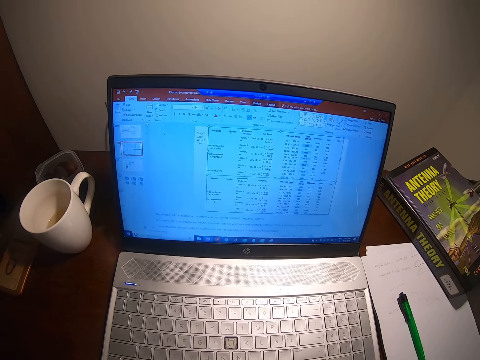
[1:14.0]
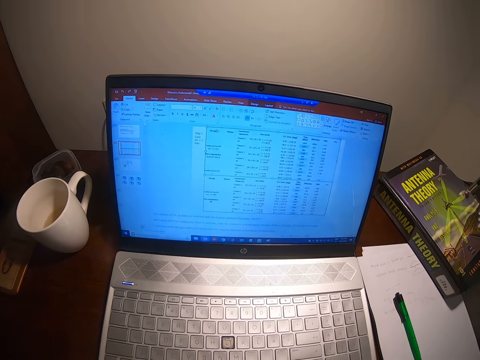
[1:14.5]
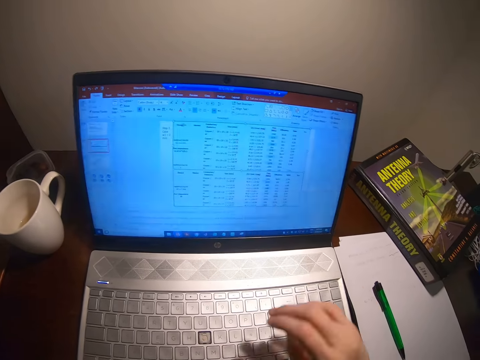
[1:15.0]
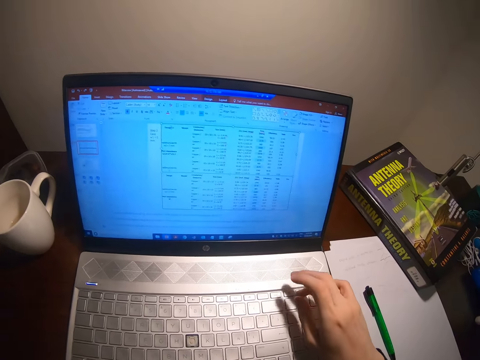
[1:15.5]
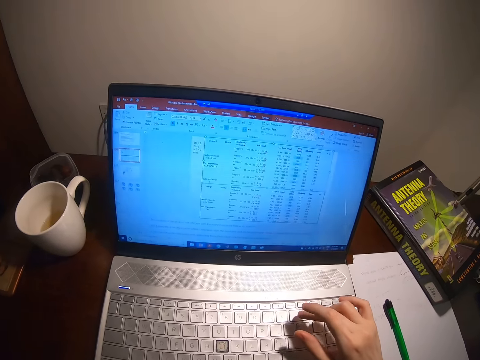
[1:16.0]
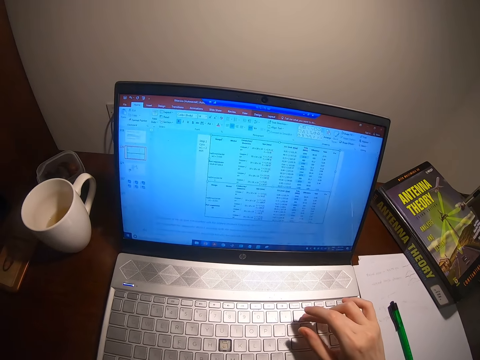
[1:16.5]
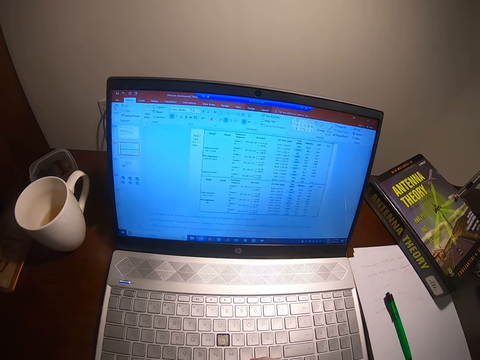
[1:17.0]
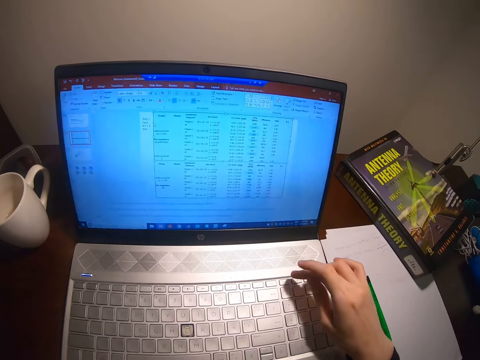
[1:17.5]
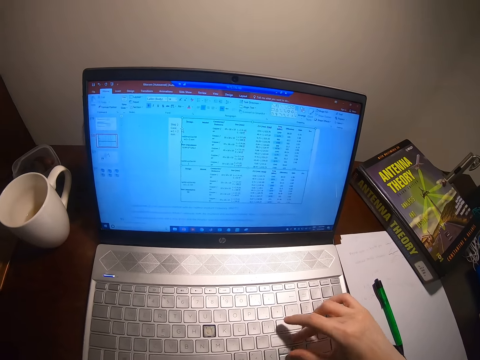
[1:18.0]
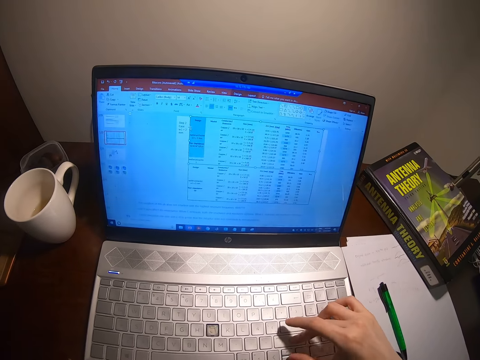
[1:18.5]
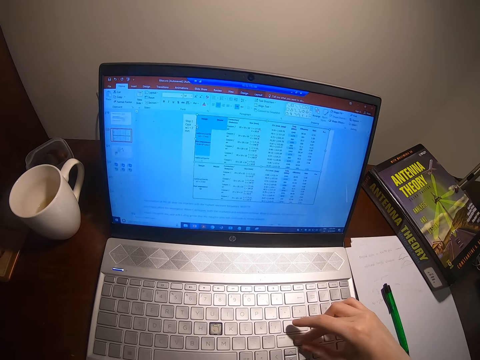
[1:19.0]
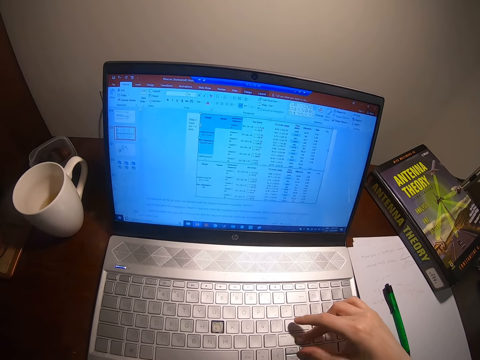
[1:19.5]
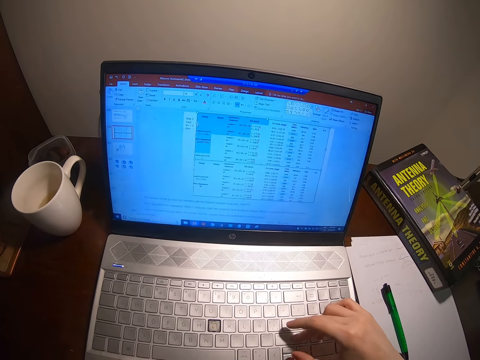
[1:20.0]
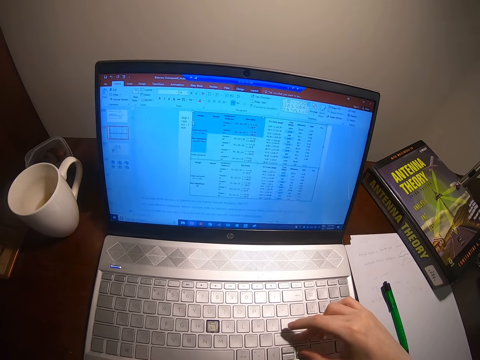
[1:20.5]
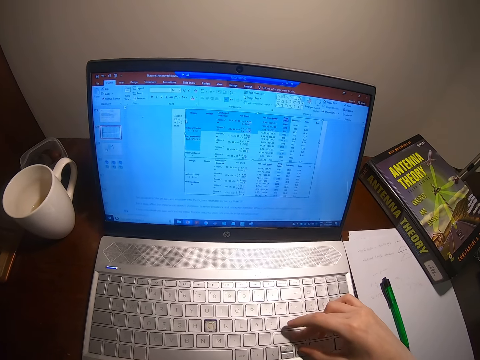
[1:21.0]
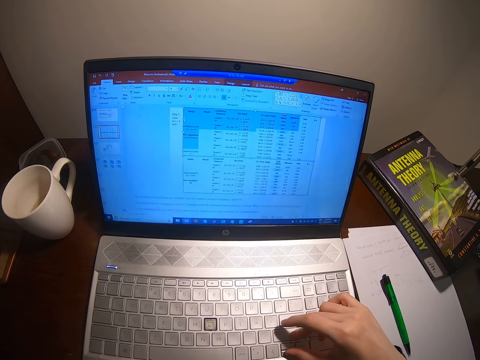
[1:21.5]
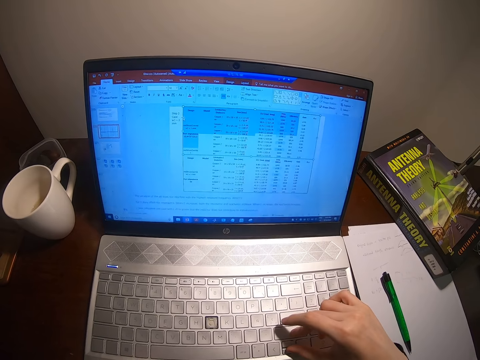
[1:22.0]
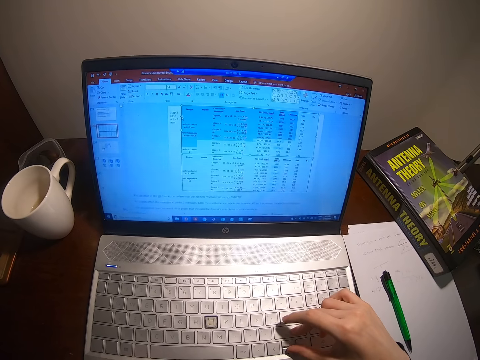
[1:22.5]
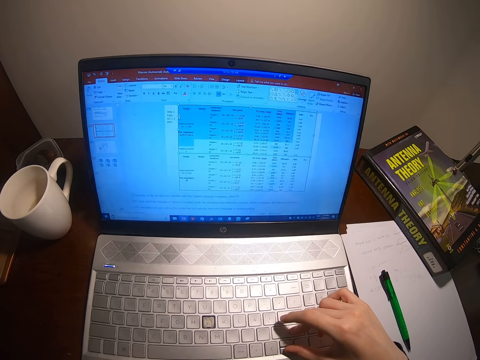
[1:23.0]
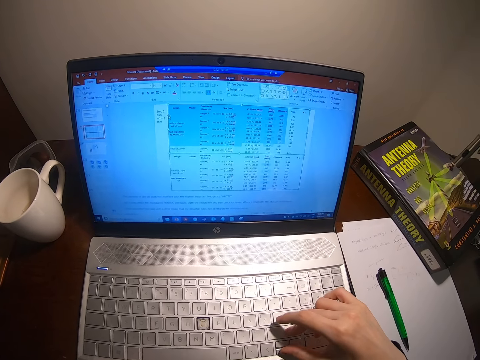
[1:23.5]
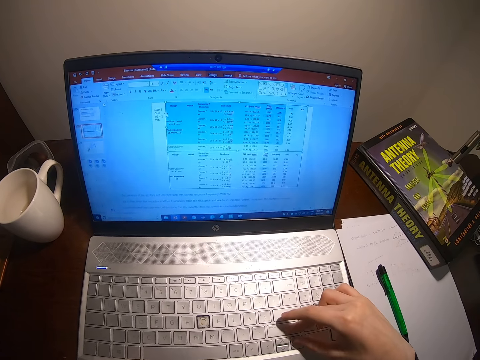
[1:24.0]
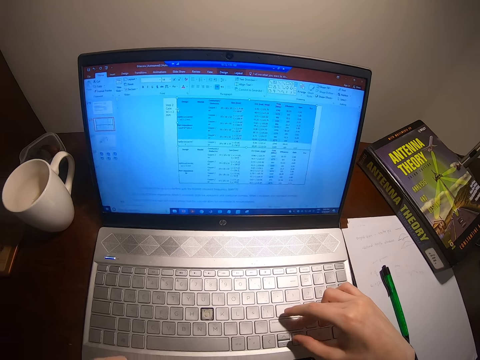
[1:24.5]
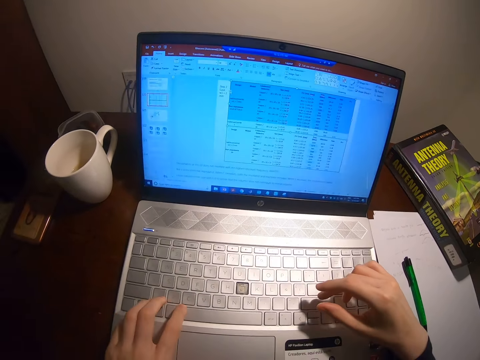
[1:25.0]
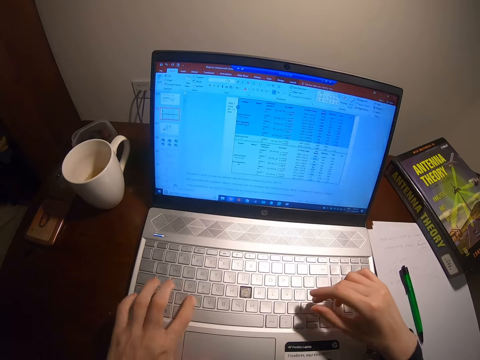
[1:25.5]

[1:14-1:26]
The camera wearer browses on the laptop.

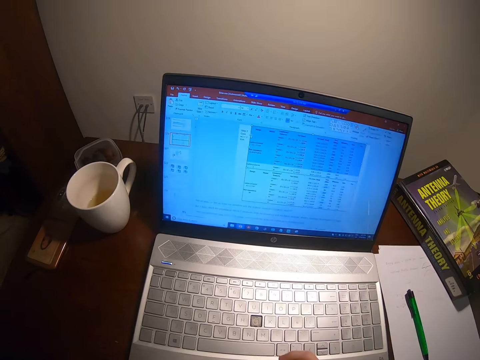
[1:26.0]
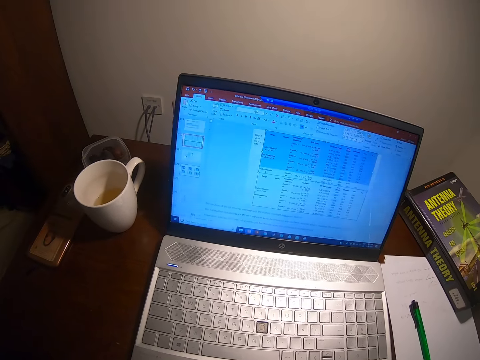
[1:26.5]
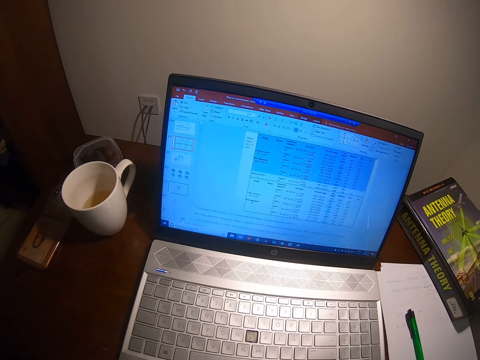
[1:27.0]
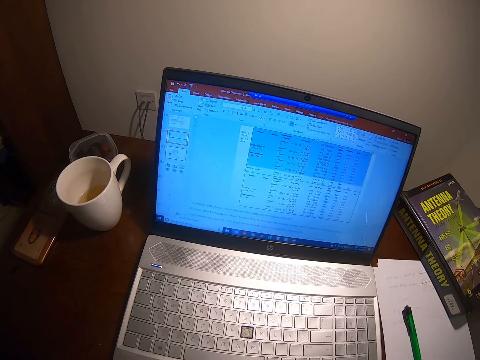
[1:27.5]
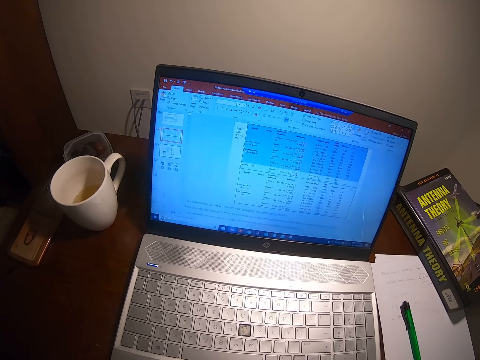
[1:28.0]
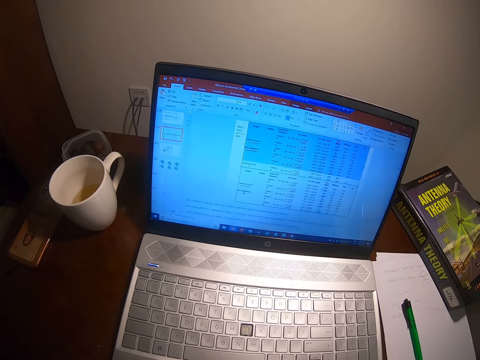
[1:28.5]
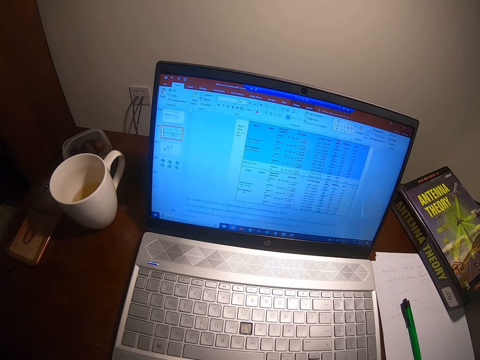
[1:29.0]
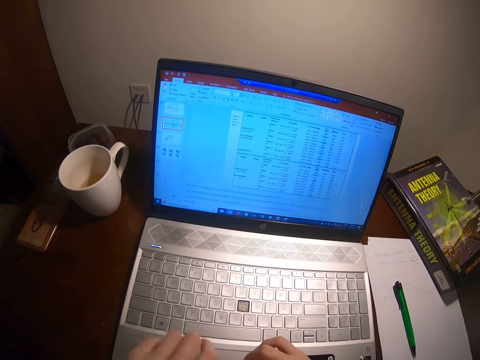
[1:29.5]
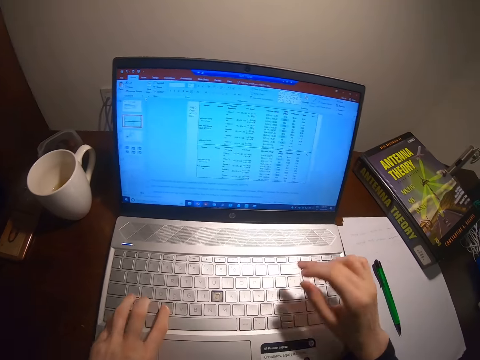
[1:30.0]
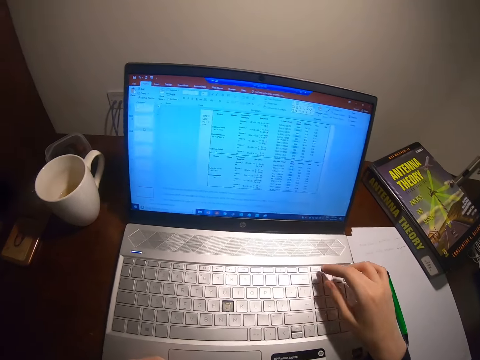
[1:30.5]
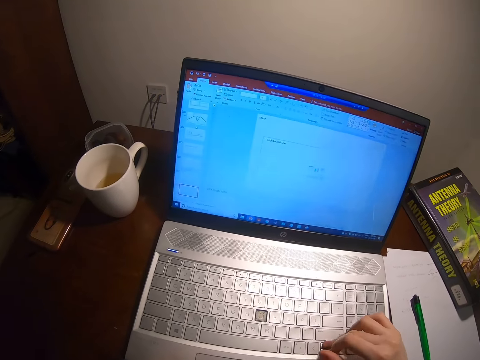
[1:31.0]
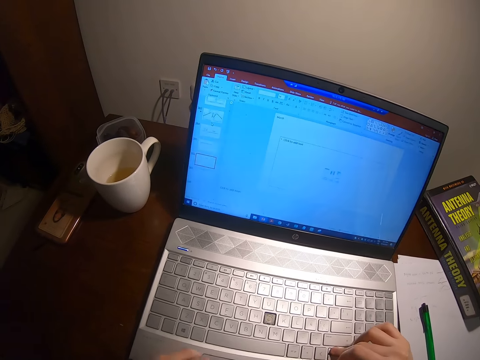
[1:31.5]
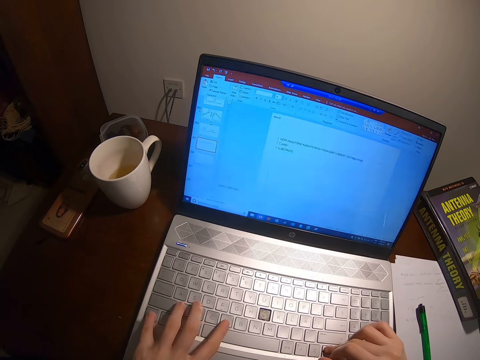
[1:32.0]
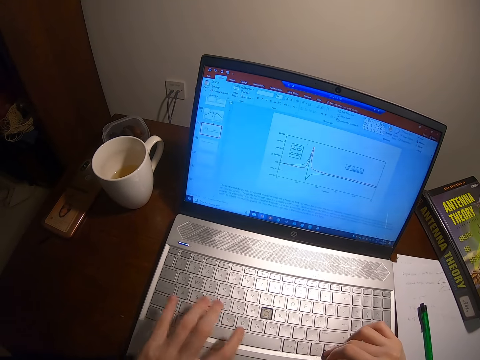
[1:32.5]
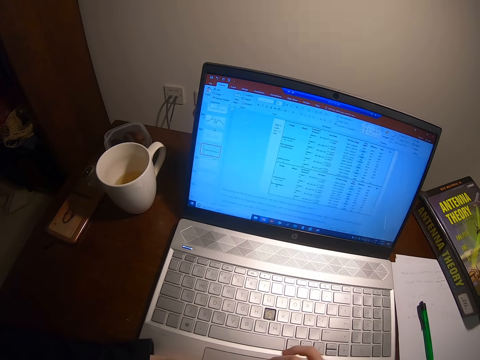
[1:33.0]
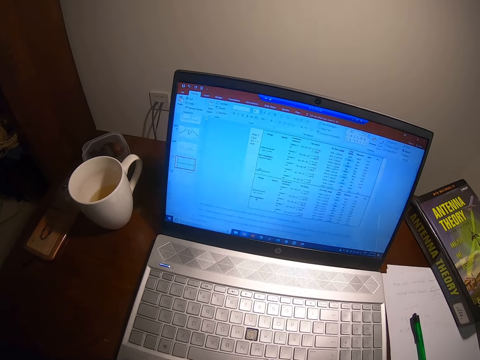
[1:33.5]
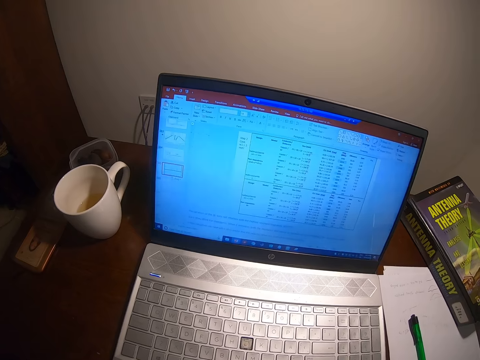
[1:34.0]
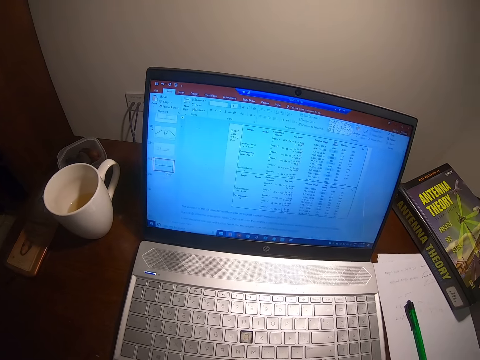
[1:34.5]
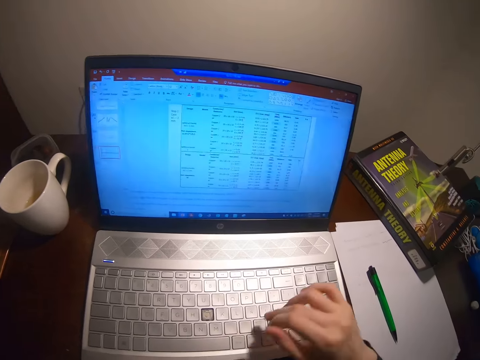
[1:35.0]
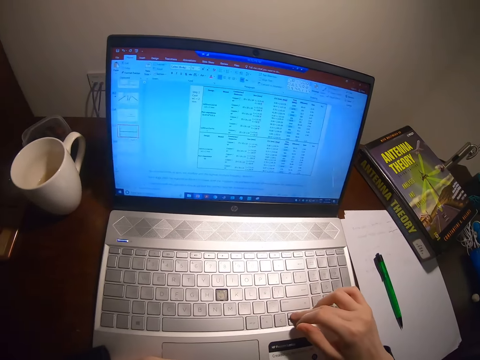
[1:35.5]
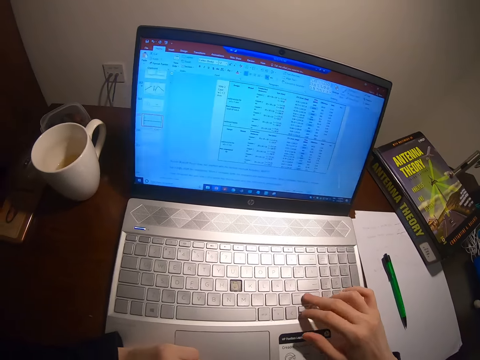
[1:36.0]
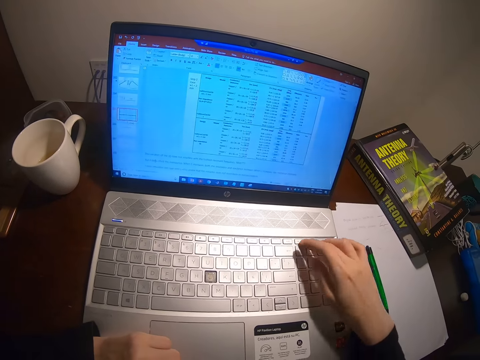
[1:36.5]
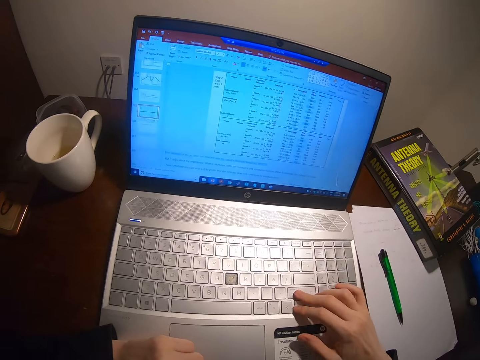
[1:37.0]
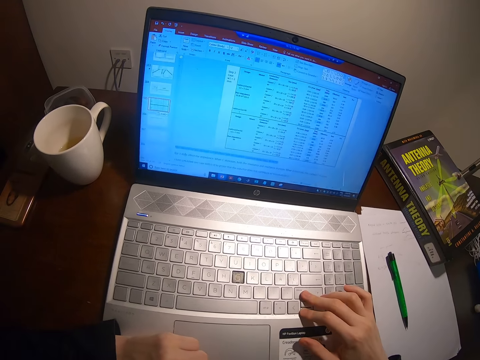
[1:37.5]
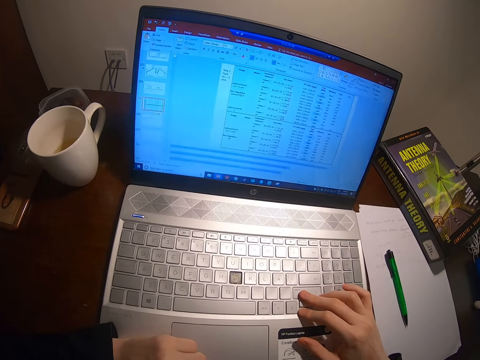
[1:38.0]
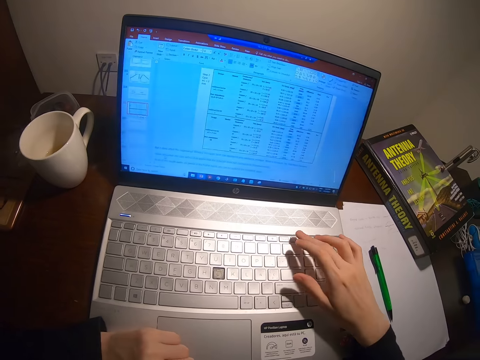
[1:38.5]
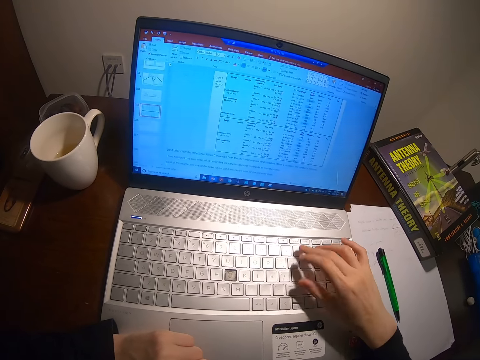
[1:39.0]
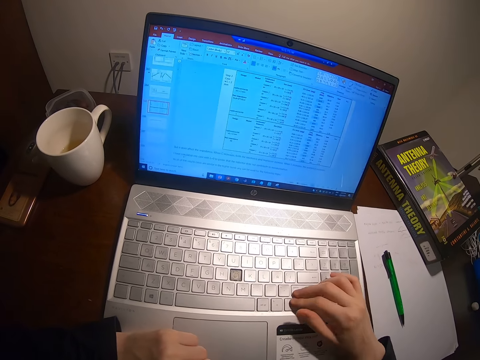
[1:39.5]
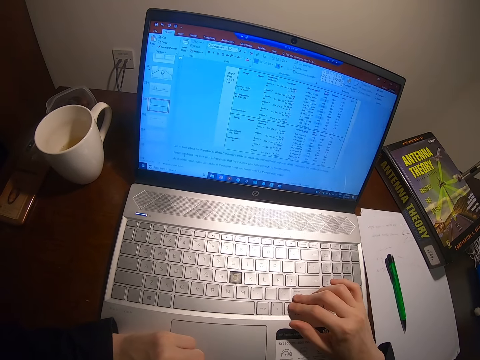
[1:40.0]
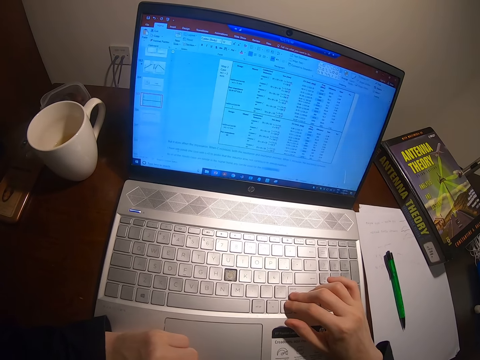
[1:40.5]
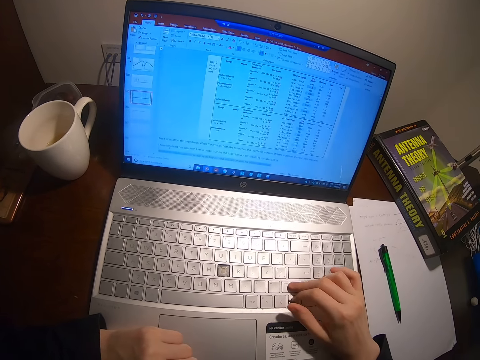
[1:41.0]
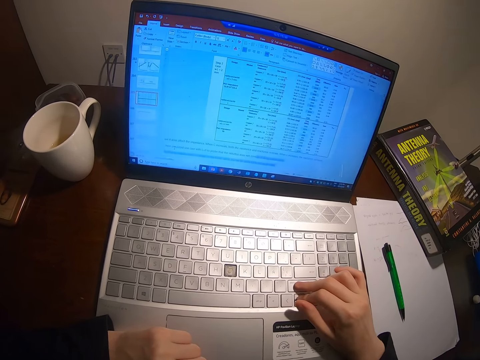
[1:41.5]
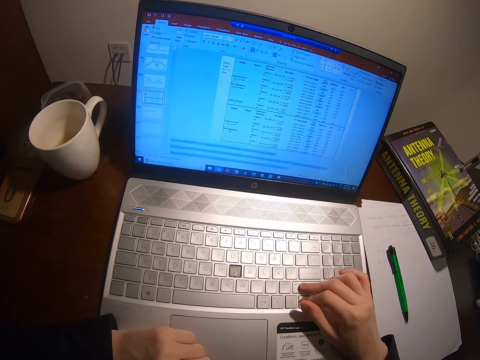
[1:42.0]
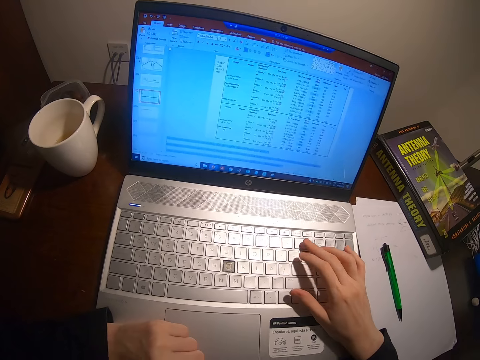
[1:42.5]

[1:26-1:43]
The camera wearer watches the laptop. They browse on the laptop.
